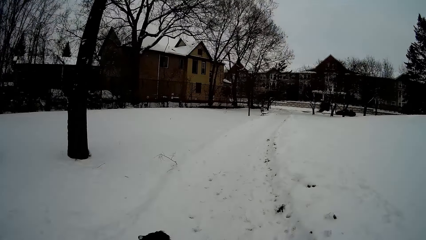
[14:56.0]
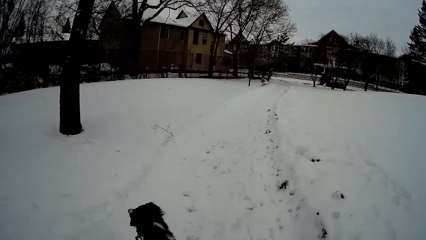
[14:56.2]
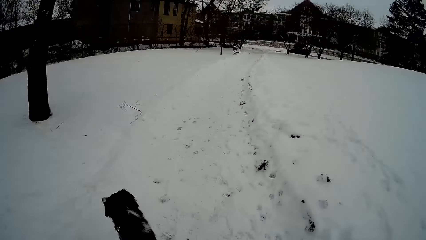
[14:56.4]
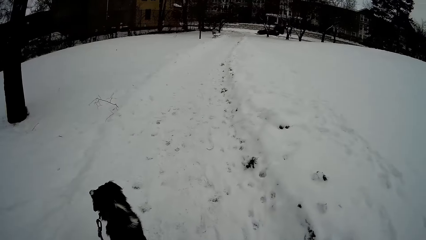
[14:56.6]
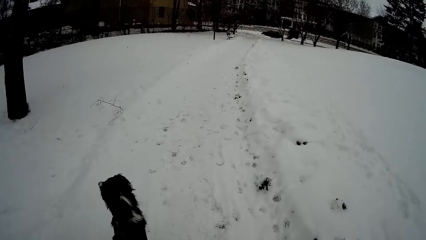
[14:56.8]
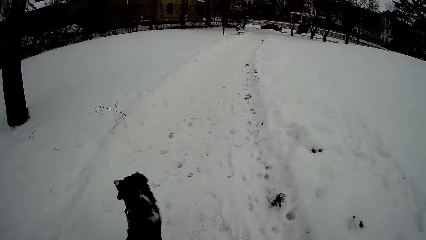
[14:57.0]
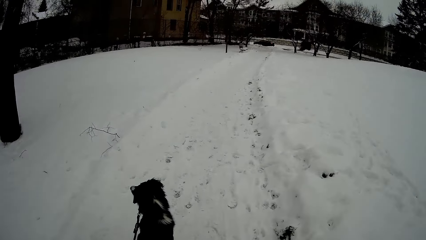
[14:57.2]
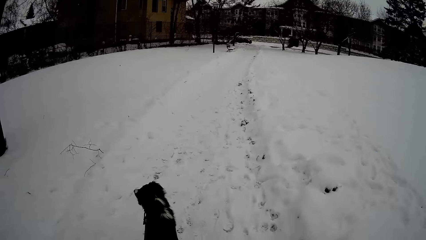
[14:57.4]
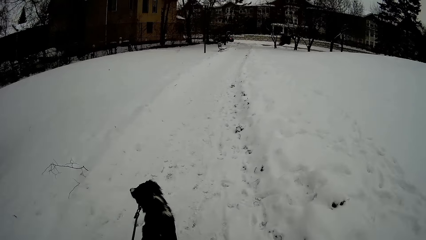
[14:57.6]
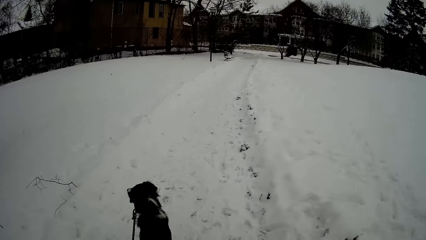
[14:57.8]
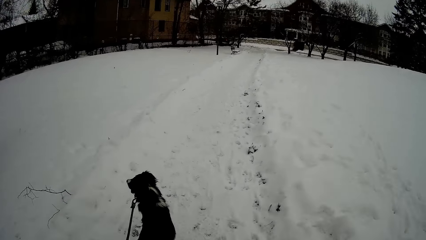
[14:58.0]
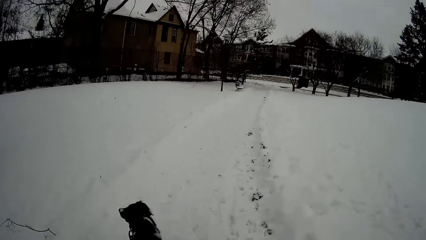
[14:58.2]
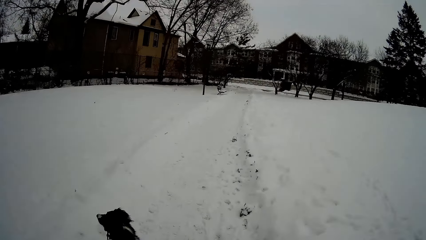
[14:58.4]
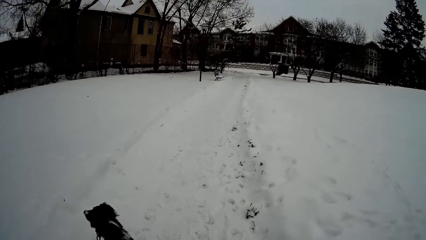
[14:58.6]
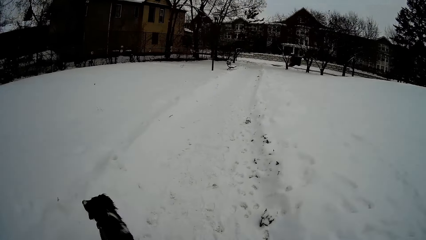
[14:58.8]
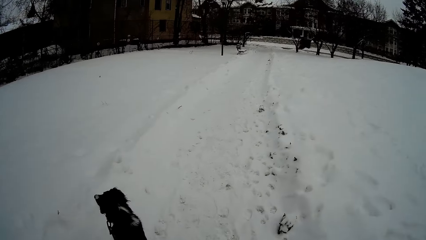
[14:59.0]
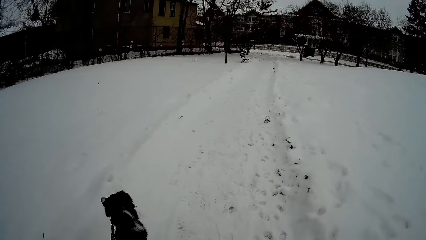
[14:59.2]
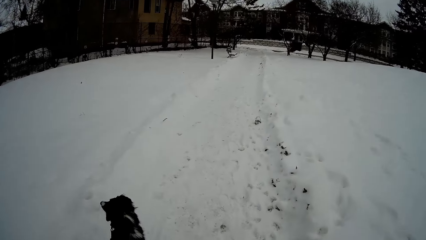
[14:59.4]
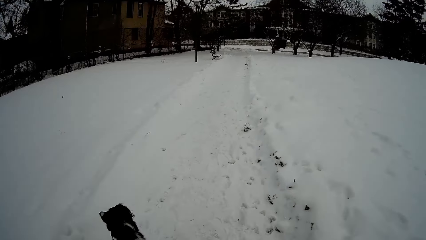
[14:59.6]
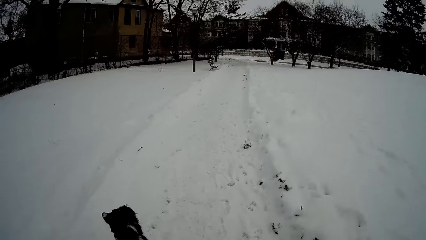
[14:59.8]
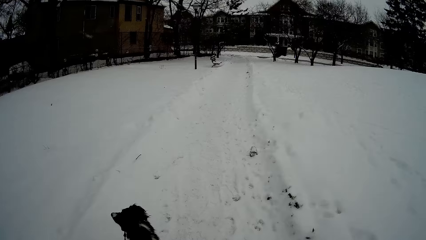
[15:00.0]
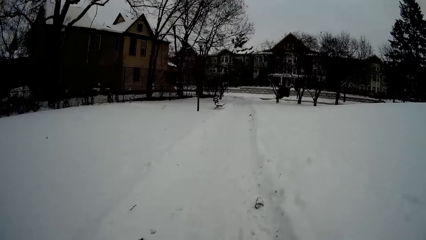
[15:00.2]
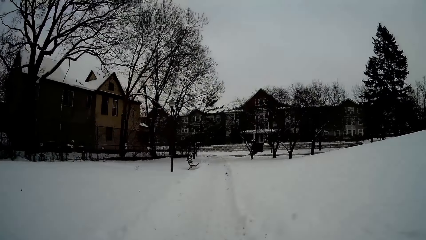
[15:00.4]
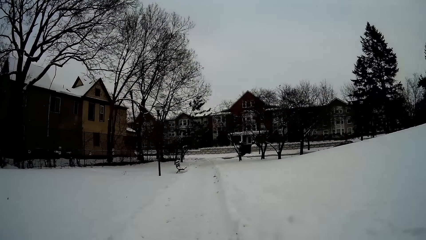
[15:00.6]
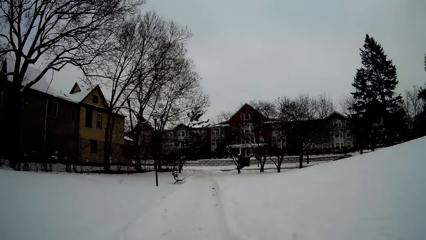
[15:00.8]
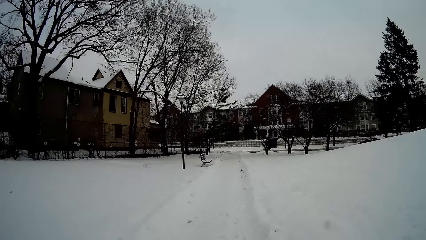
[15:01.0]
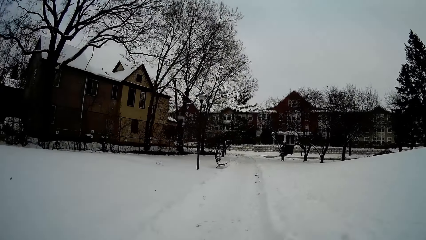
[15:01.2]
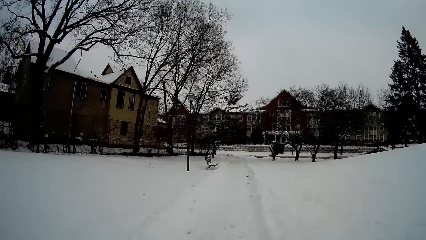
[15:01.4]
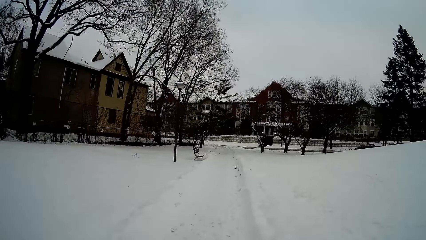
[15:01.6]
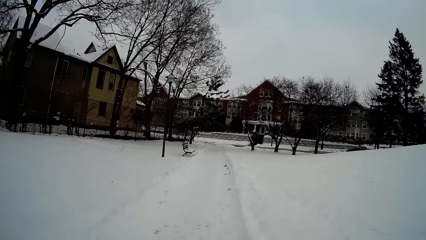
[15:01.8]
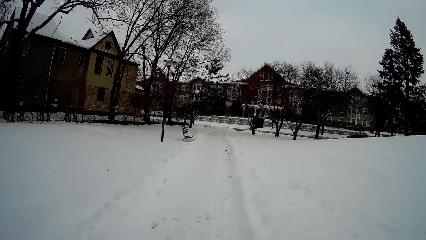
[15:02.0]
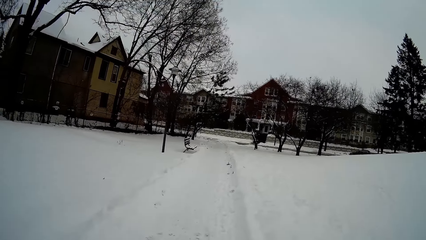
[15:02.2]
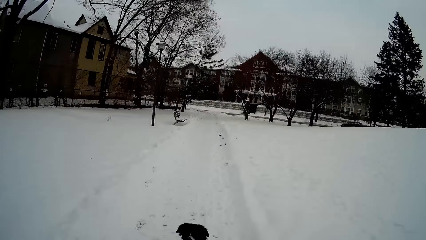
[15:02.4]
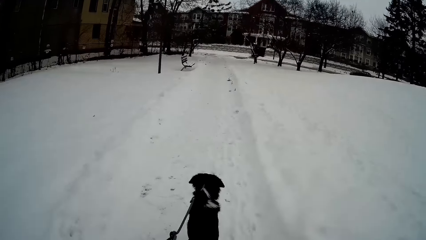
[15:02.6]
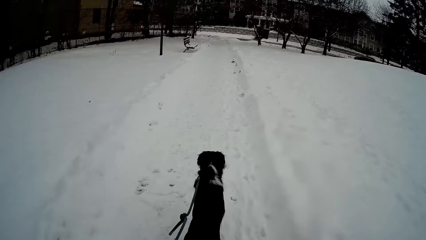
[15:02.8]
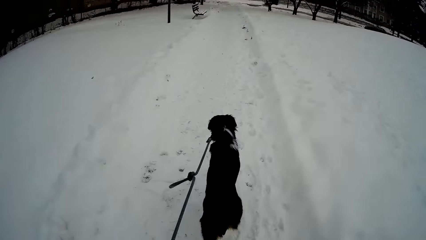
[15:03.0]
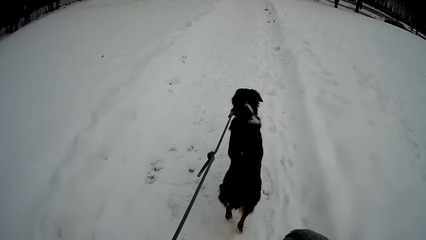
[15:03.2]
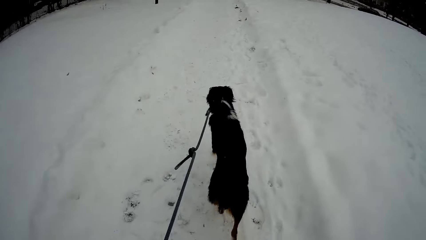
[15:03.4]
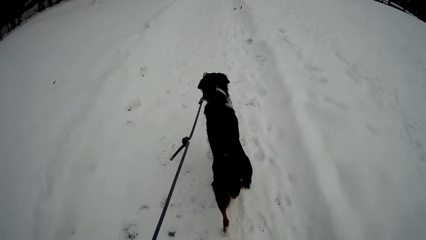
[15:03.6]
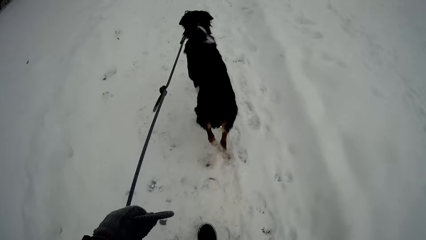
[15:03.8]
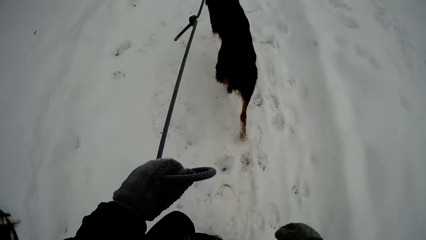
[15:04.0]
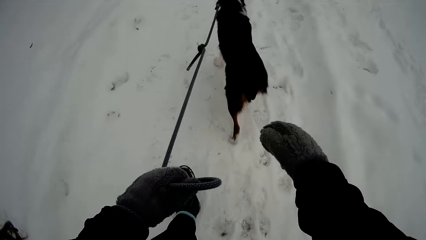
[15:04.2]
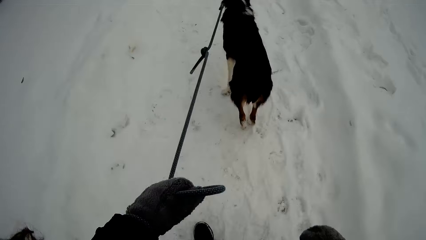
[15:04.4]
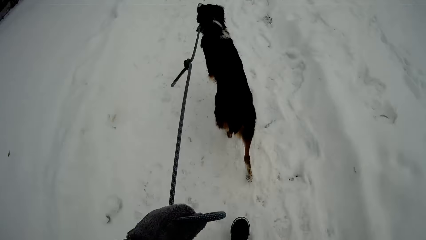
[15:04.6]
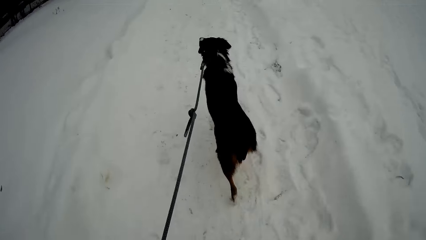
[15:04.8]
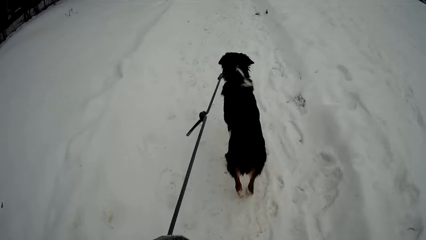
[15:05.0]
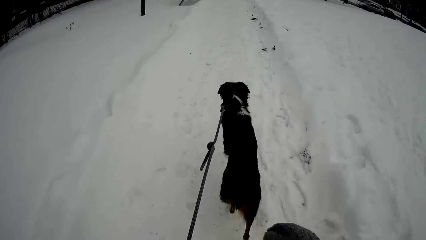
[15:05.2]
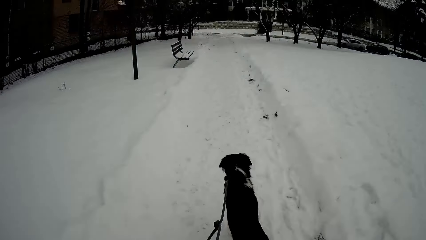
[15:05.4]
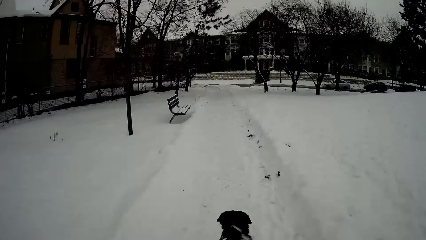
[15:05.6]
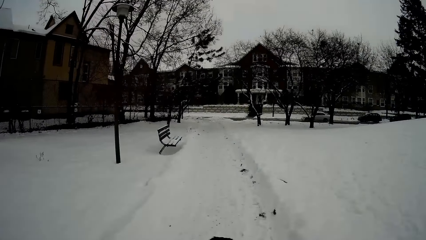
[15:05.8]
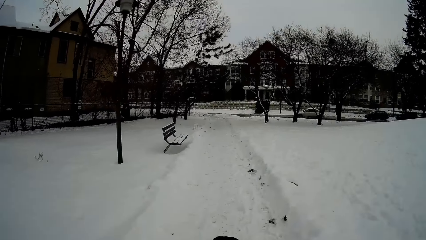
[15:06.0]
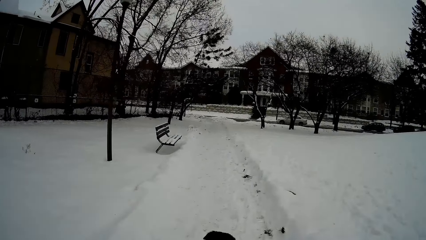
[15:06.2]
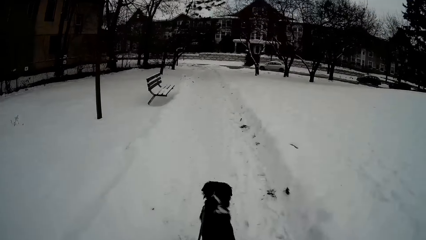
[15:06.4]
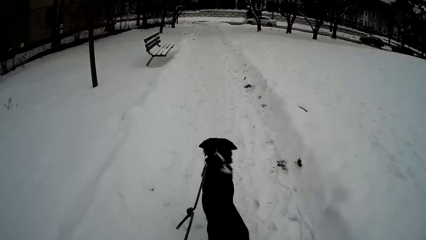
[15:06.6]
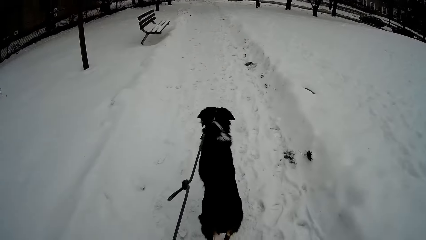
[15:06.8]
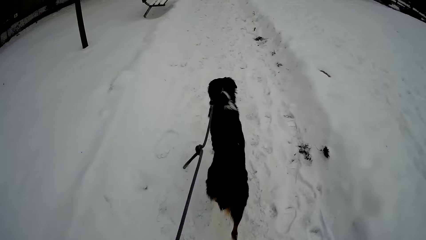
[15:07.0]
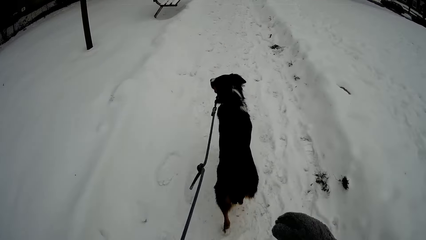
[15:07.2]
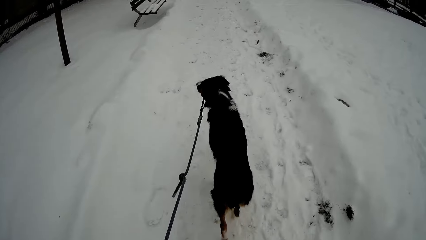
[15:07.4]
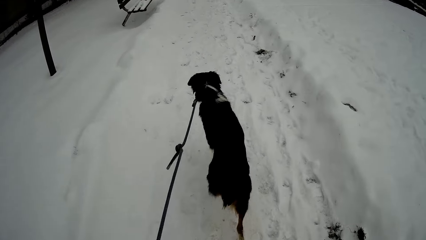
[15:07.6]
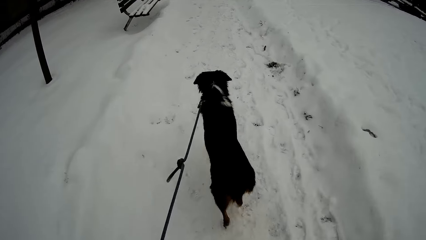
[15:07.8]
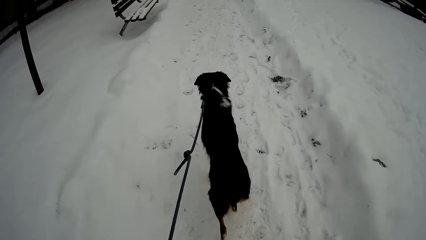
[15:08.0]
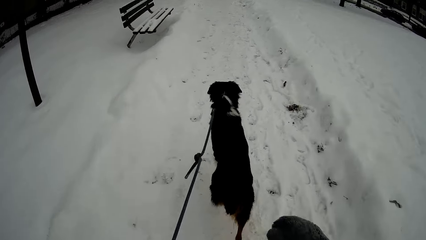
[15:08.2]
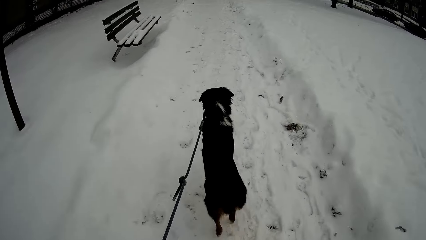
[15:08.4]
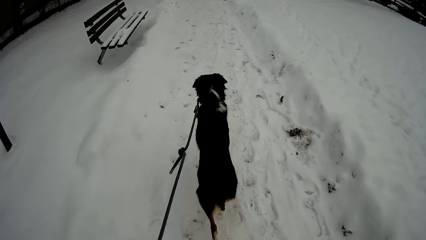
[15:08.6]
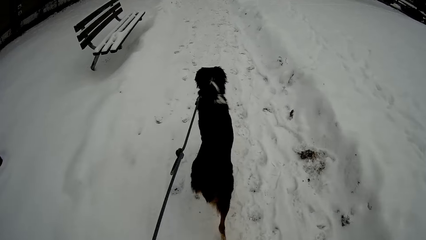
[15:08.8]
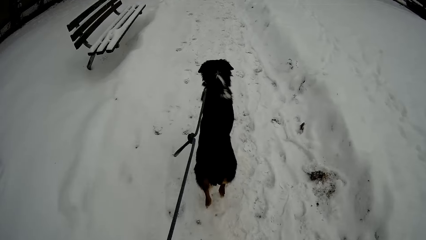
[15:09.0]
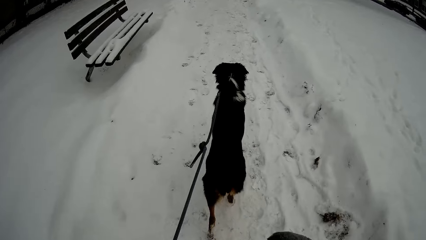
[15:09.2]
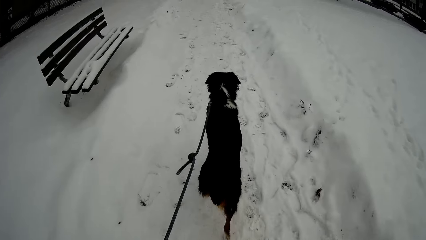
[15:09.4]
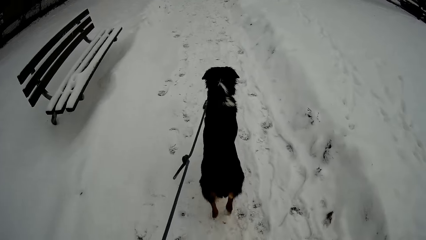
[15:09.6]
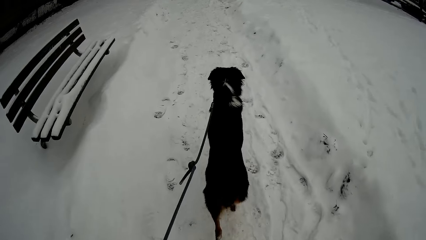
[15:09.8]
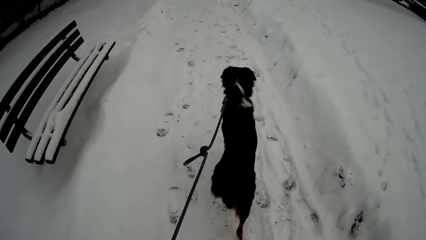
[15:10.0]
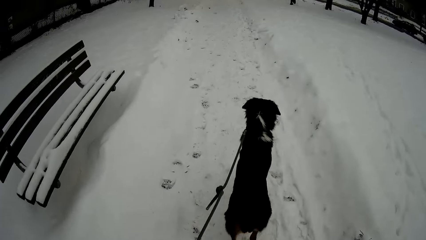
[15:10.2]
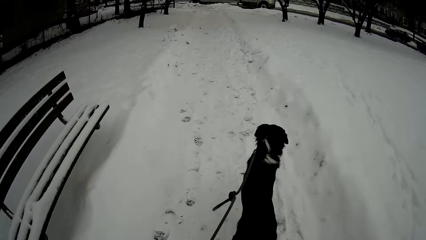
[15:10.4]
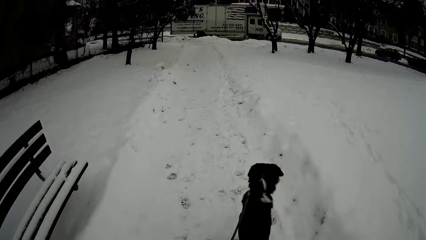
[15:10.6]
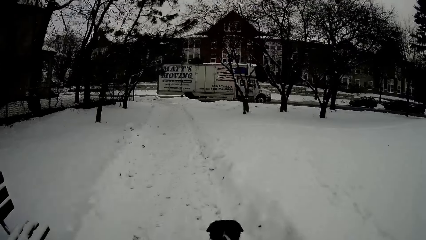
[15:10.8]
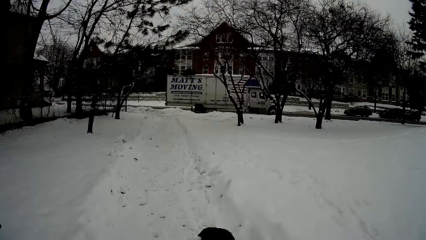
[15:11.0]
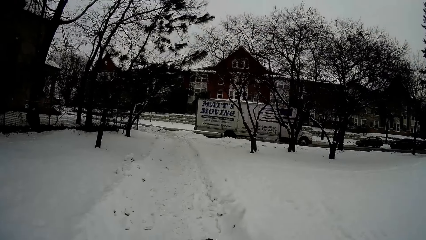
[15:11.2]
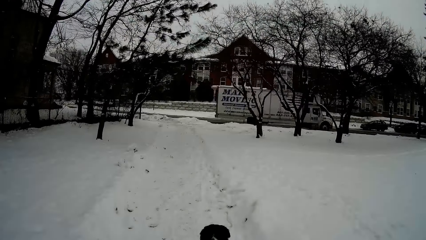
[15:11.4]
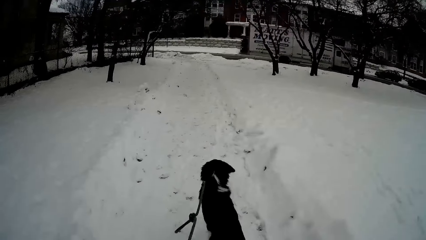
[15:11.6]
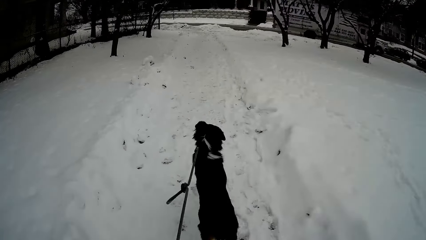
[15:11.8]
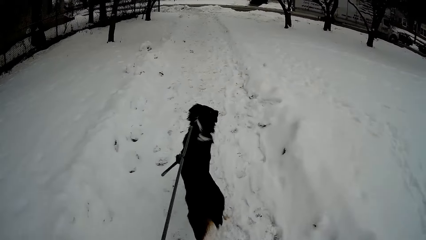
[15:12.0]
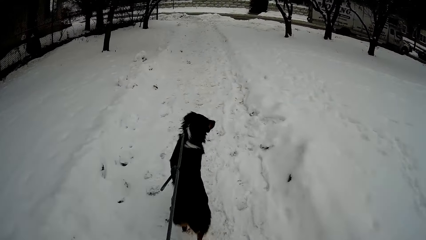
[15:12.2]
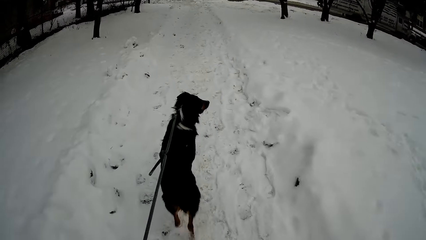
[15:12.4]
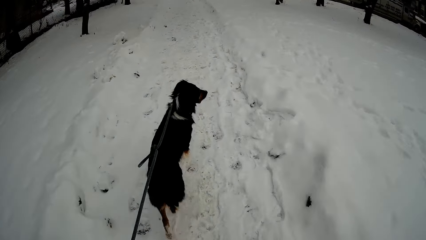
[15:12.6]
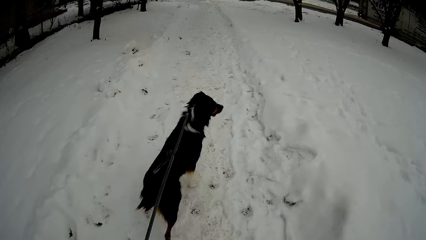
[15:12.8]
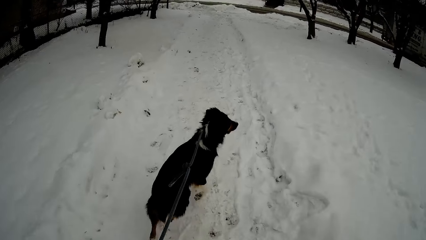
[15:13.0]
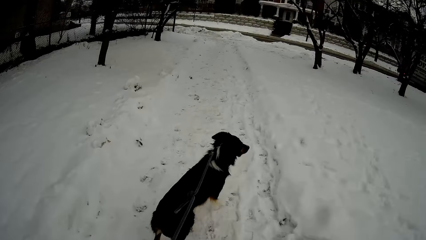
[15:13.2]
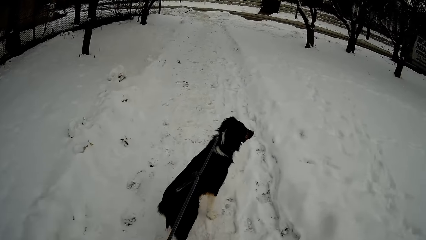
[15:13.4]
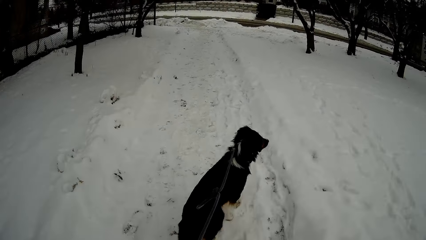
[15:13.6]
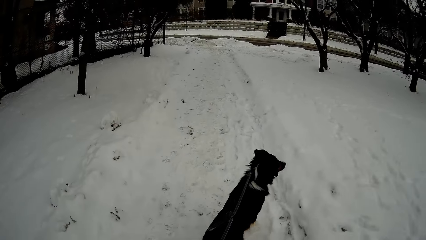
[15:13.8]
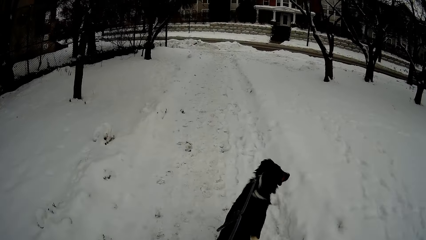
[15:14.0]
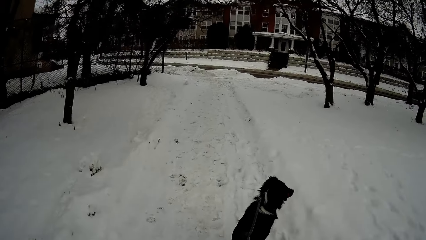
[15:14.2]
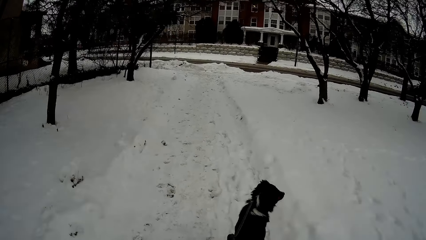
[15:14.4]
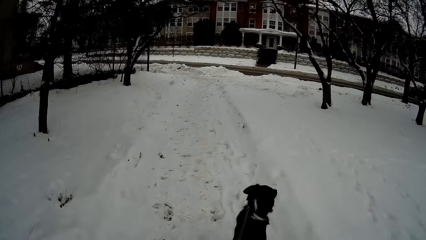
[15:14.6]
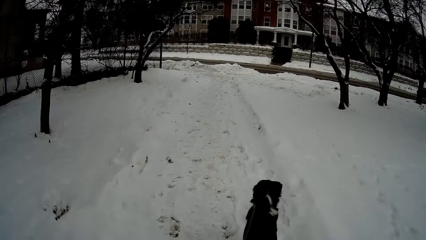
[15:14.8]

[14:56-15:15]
The camera wearer looks at the dog. They look on the chair.
